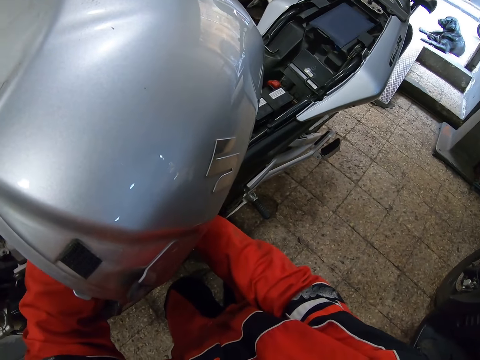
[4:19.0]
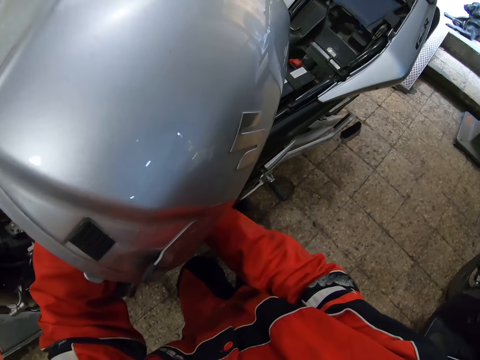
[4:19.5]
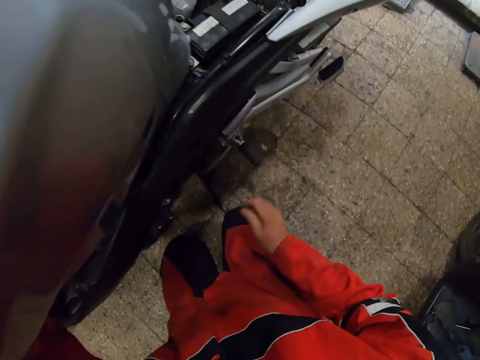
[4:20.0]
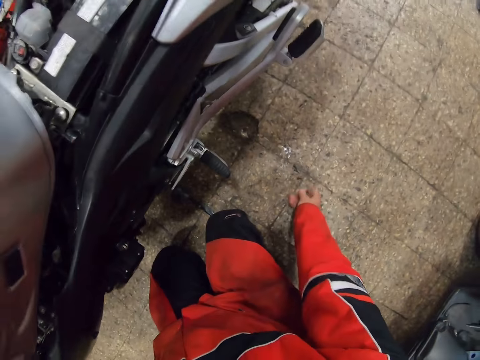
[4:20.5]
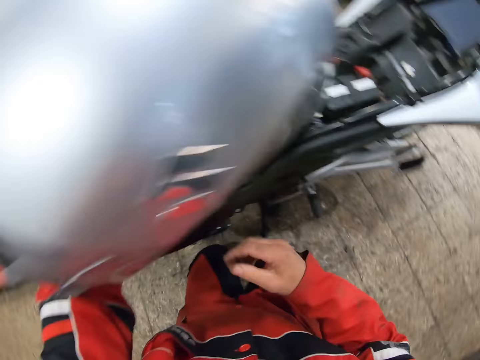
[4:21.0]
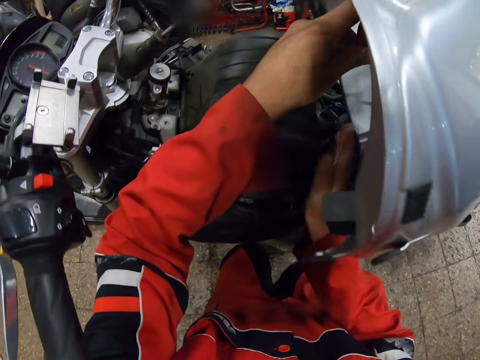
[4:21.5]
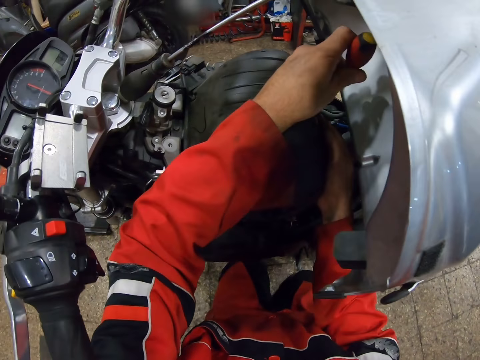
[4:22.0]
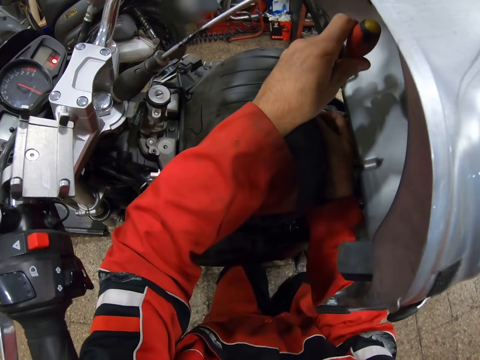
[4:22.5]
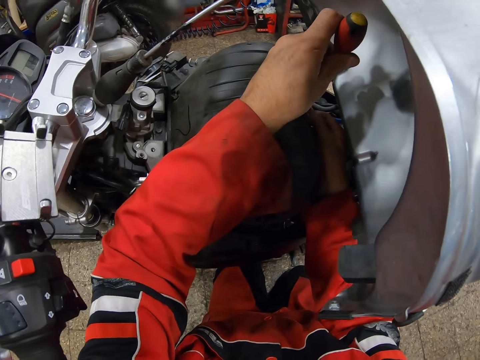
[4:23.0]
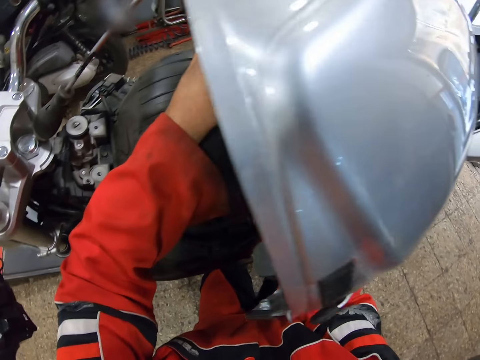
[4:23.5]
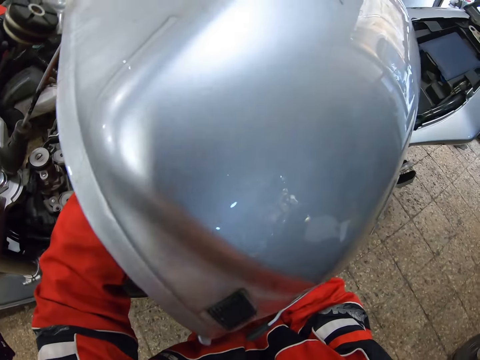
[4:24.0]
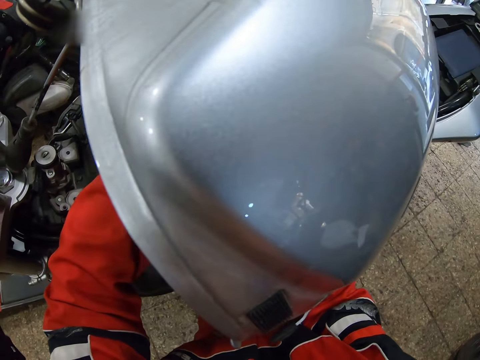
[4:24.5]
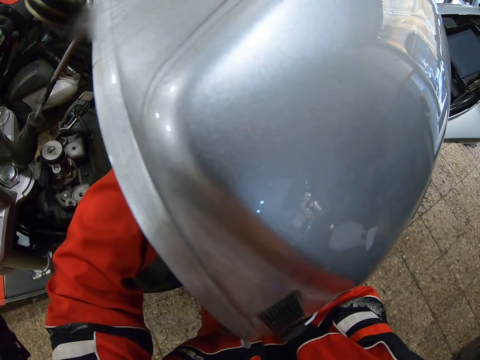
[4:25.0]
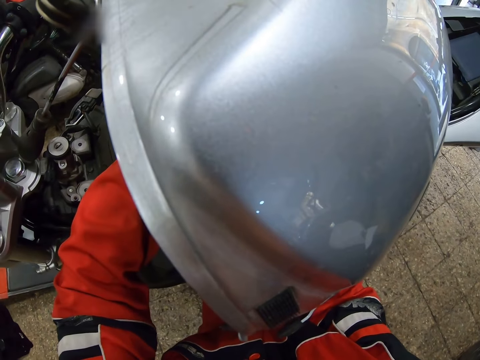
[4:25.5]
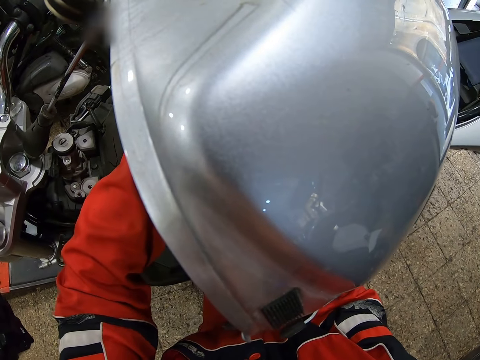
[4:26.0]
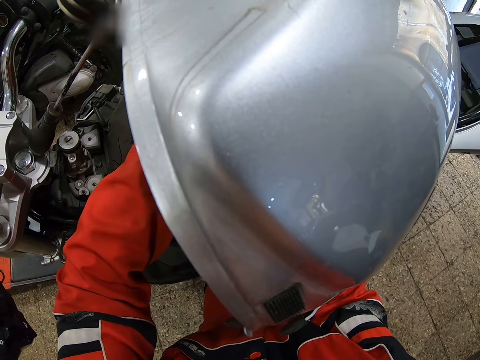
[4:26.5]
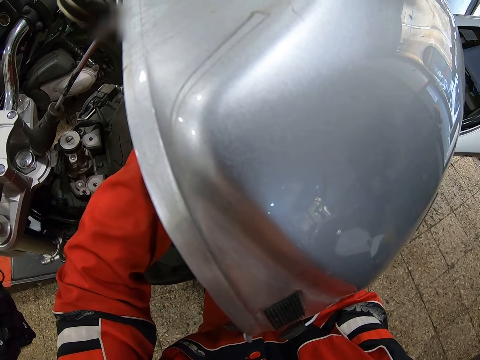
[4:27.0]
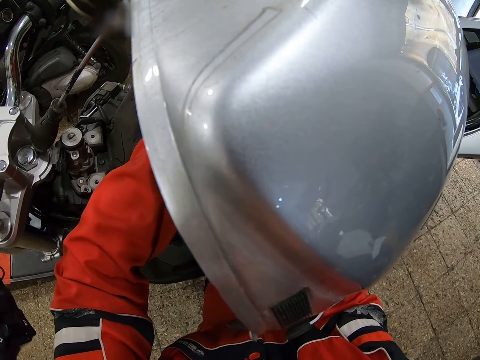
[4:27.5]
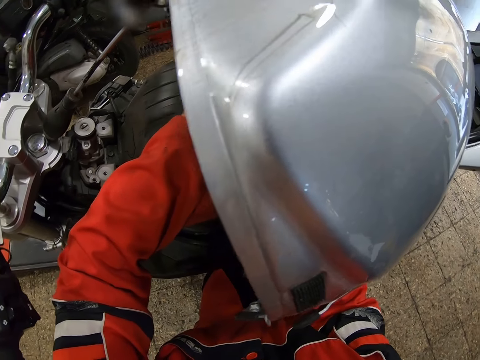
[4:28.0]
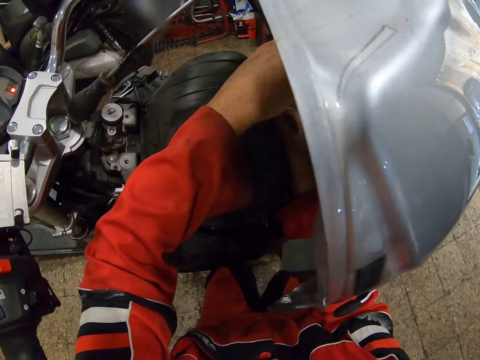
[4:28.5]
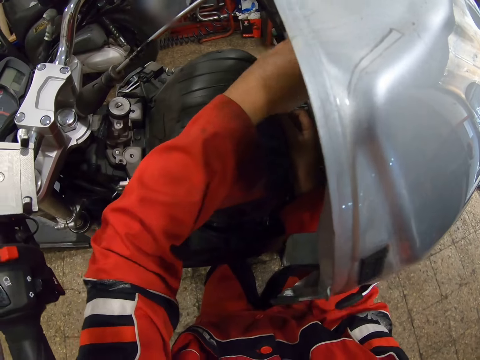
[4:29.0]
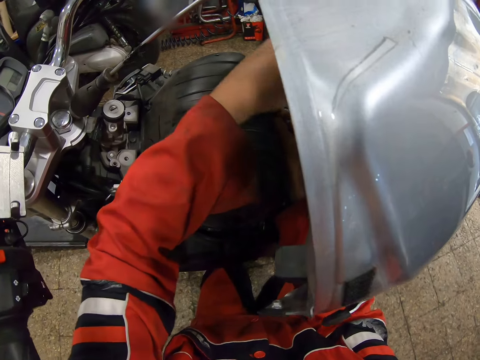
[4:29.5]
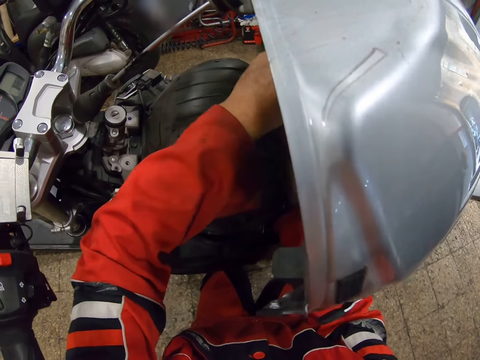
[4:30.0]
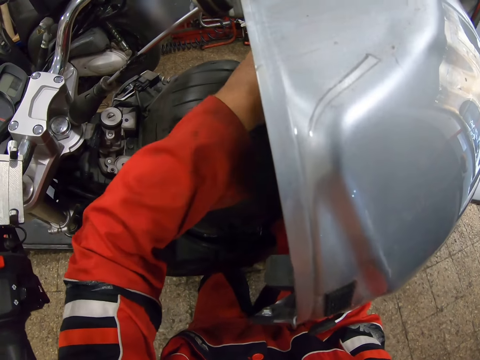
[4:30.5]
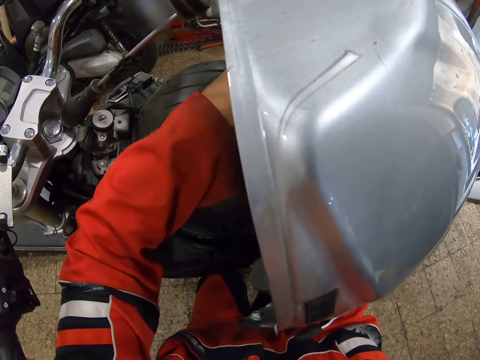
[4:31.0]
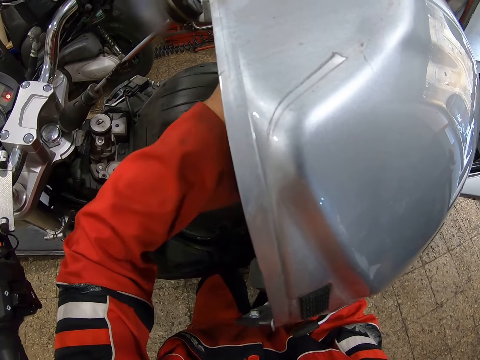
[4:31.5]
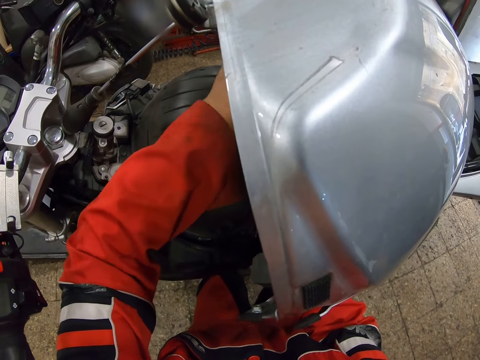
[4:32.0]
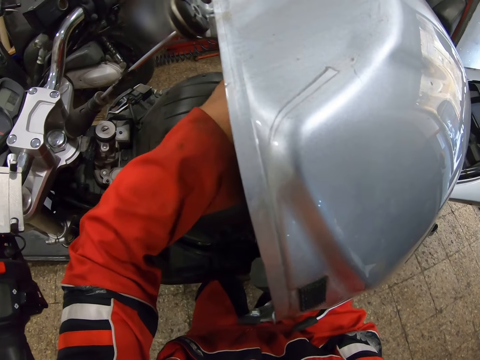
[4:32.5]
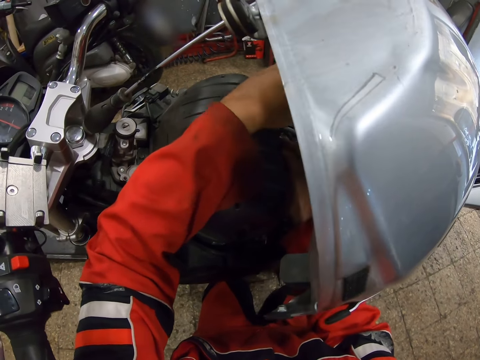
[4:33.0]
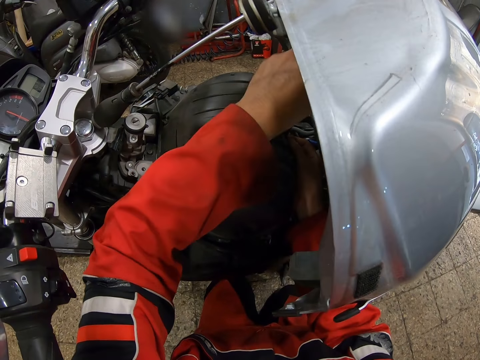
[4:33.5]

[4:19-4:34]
The camera wearer drops a bolt on the ground with his right hand. He loosens a bolt with the screwdriver and his right hand.

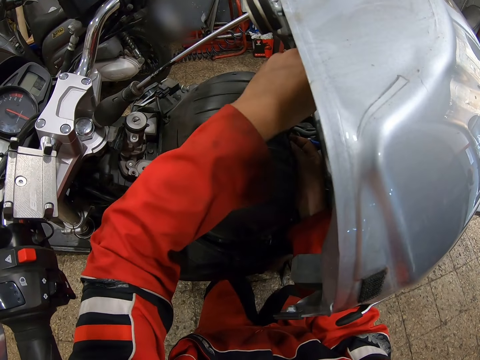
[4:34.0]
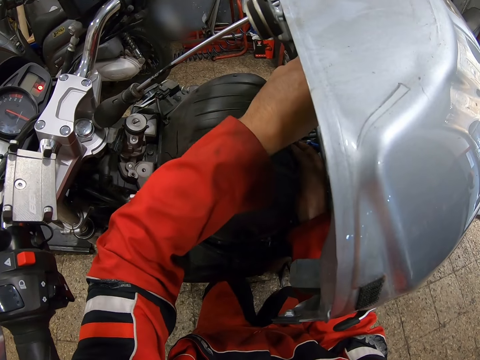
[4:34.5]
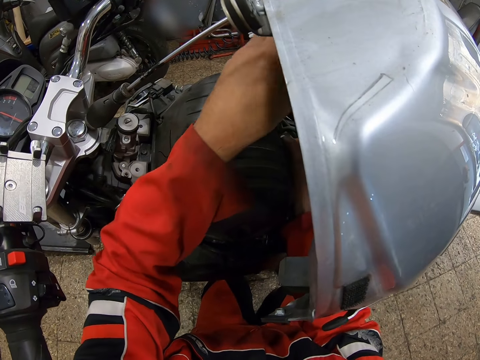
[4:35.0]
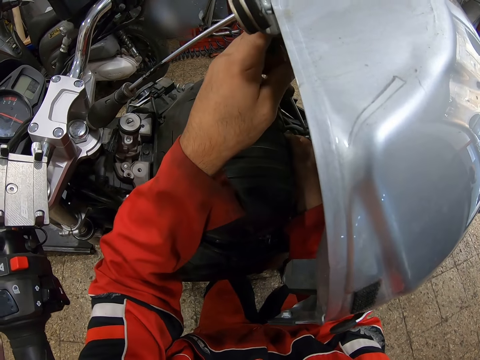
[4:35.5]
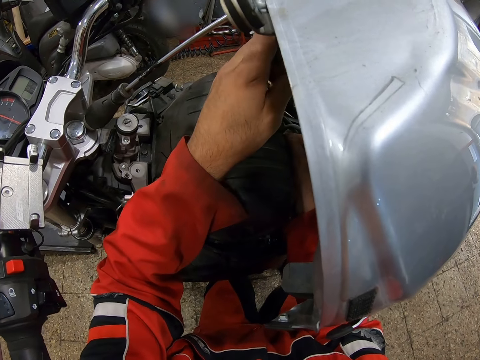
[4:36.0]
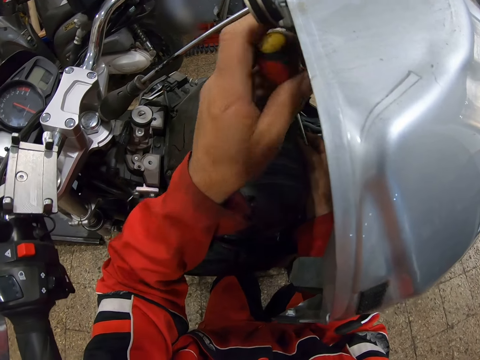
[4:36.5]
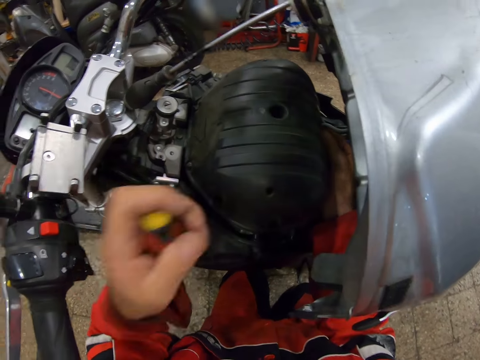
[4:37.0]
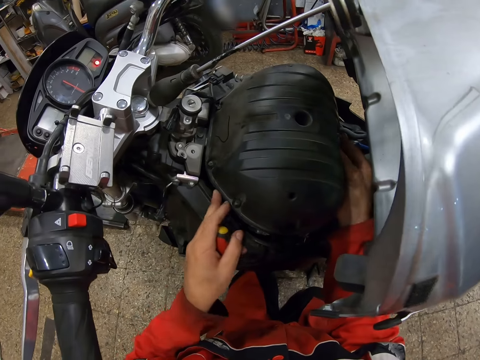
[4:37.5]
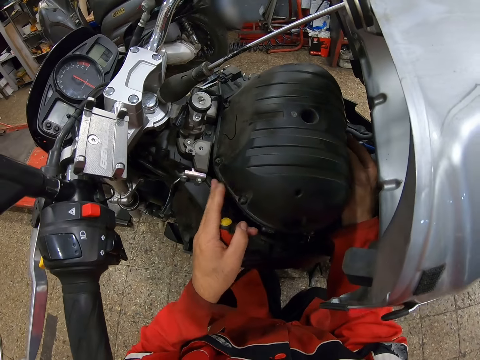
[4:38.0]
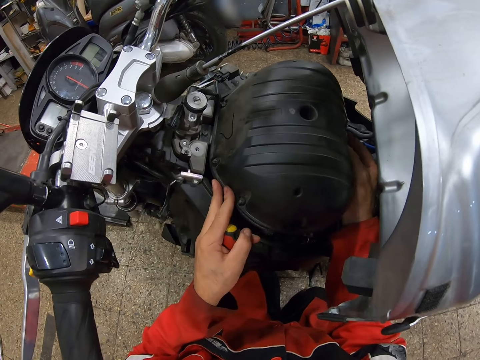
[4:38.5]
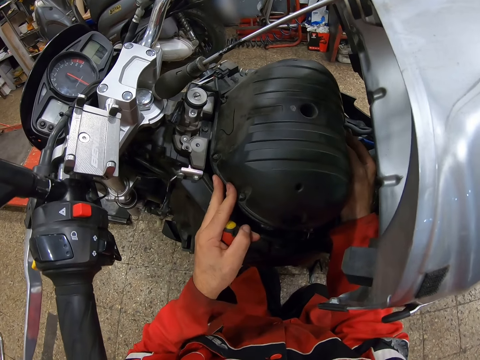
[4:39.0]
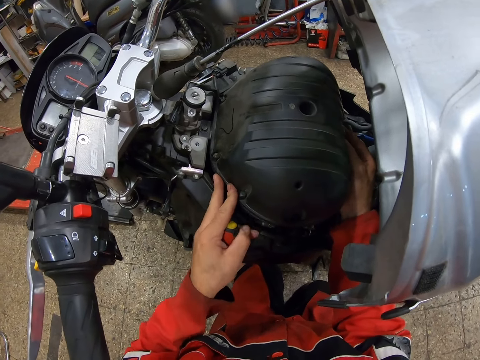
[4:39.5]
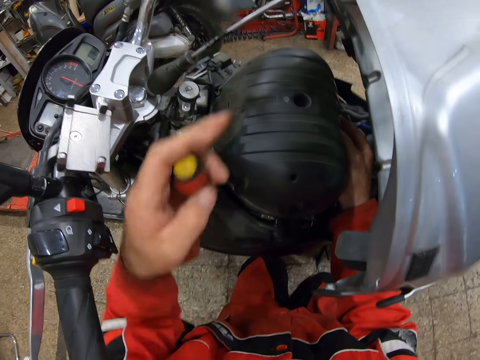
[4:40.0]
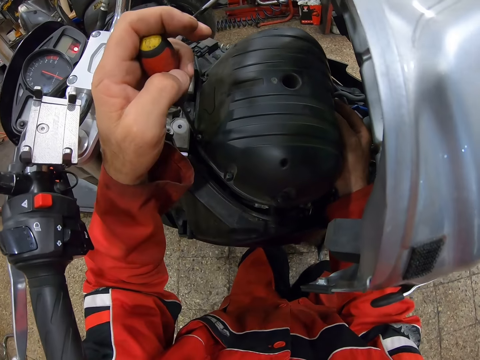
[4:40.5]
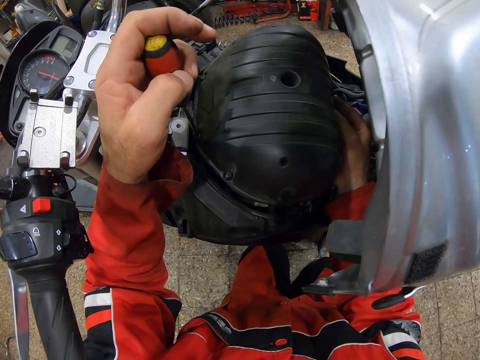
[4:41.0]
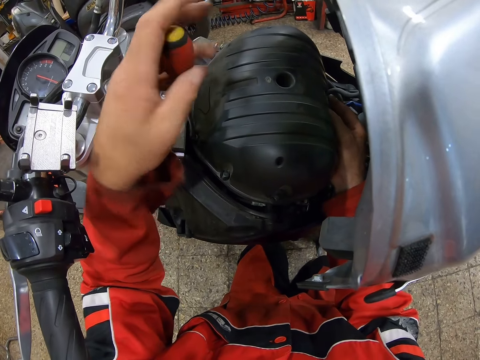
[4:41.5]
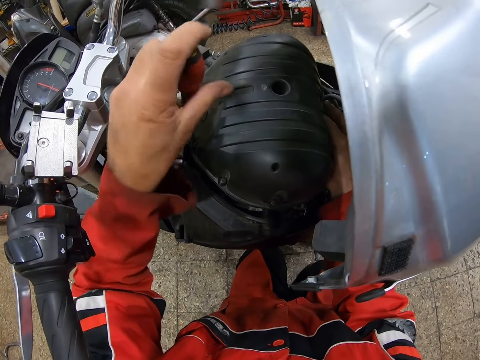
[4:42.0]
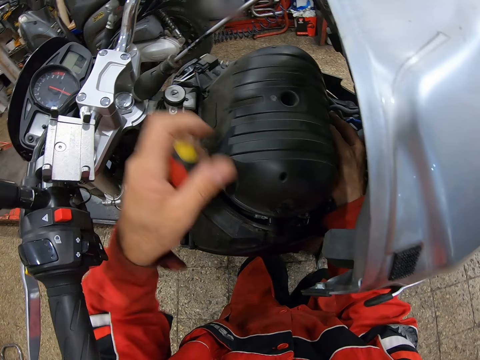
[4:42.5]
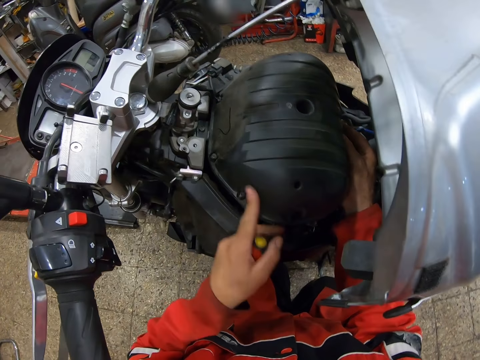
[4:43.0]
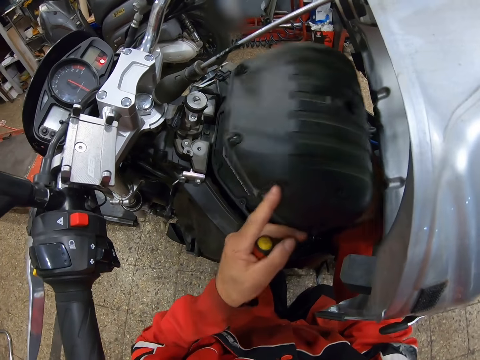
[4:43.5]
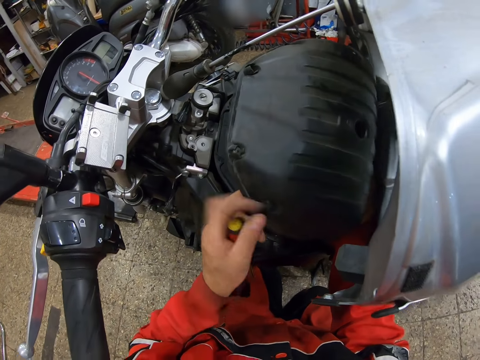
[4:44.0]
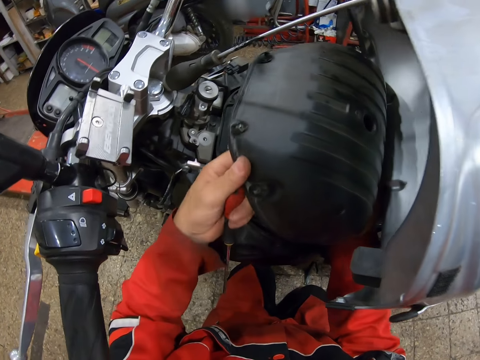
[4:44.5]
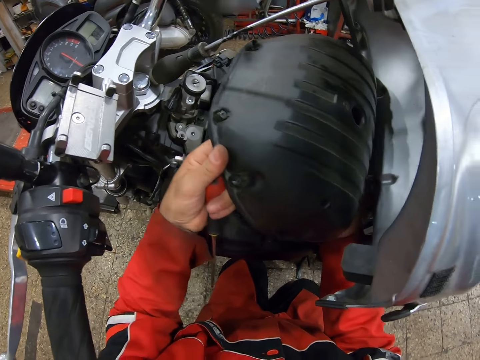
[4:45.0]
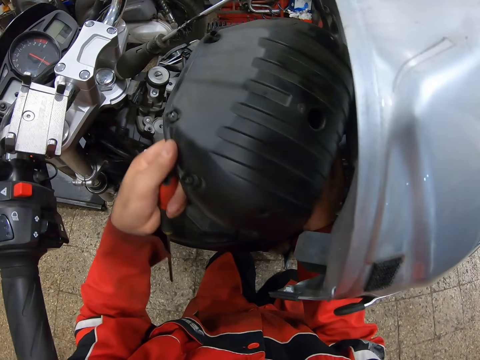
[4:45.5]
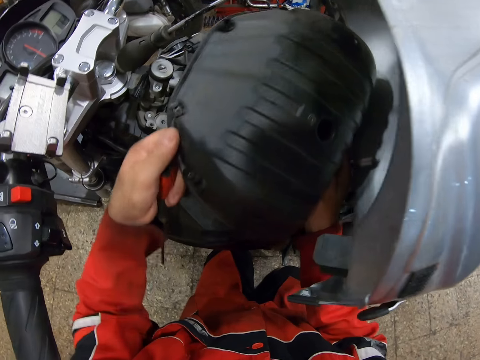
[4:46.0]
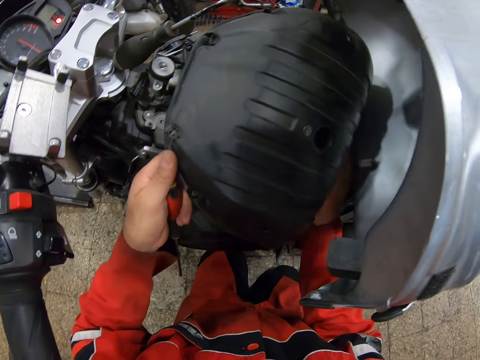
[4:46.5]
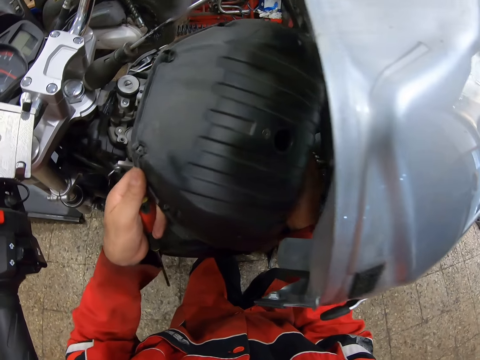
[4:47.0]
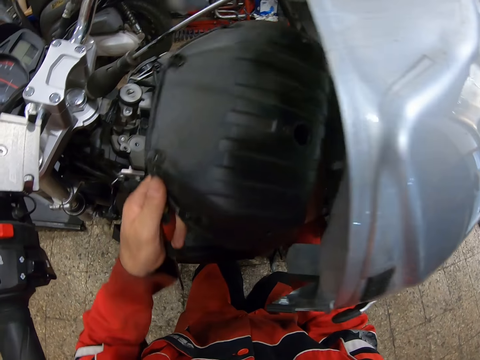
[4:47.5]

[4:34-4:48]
The camera wearer holds the screwdriver. He shakes the engine cover. He loosens a bolt with the screwdriver. He removes the engine cover with his hands. He holds the screwdriver.
